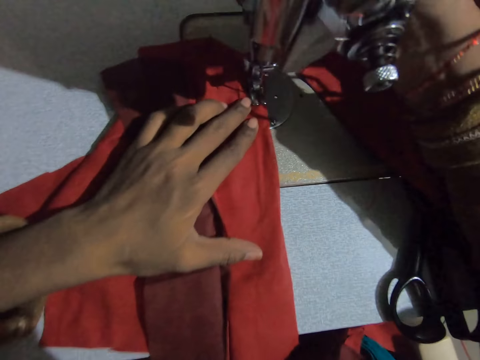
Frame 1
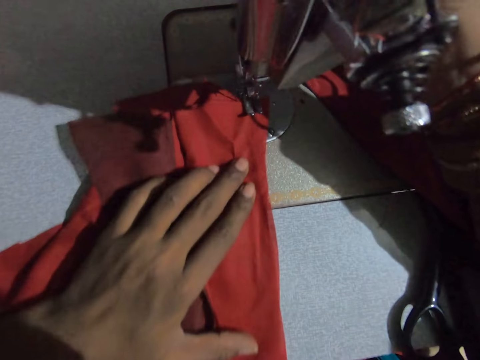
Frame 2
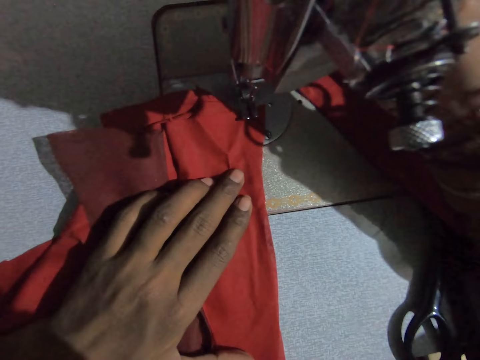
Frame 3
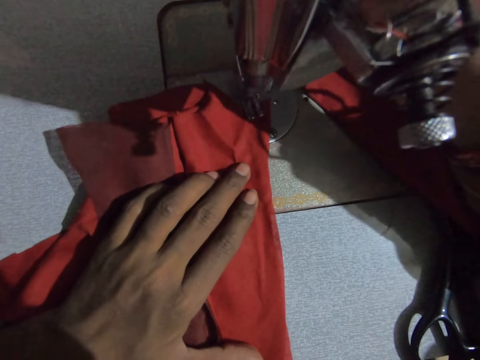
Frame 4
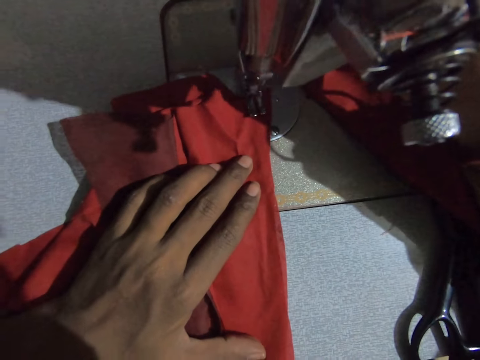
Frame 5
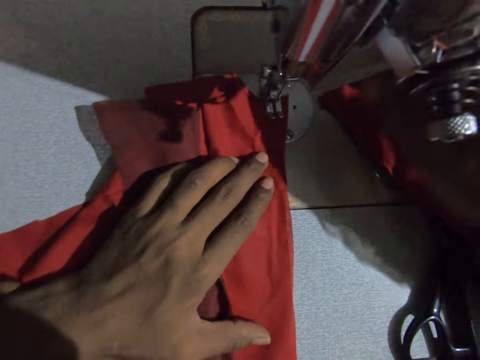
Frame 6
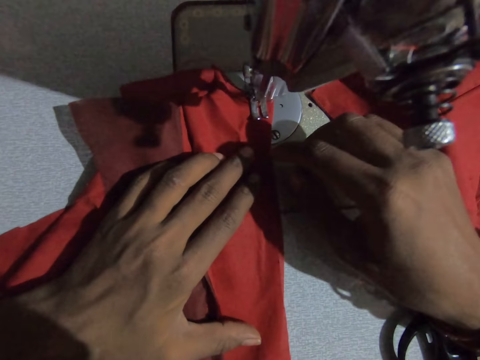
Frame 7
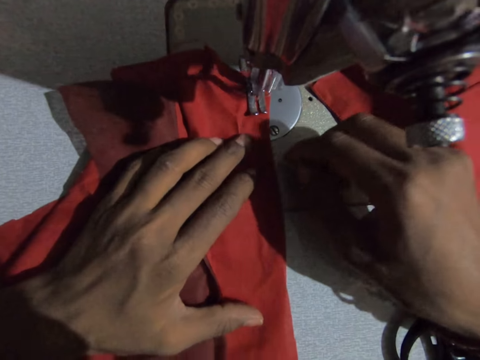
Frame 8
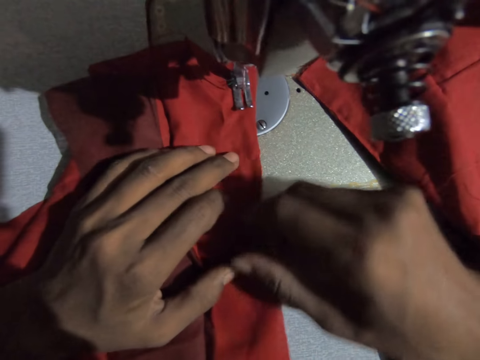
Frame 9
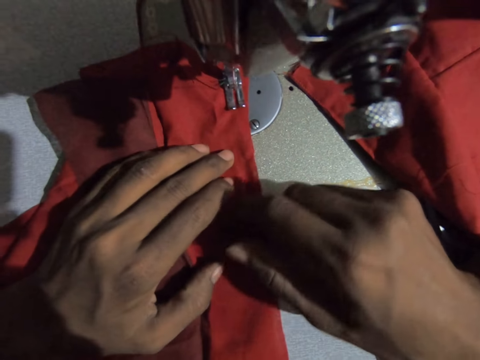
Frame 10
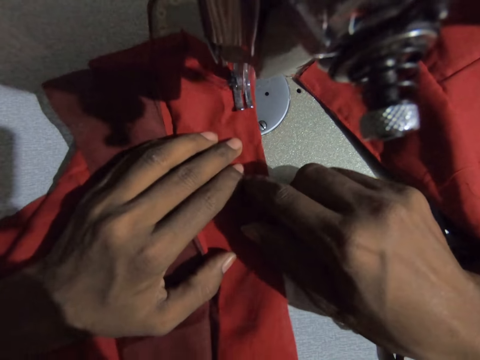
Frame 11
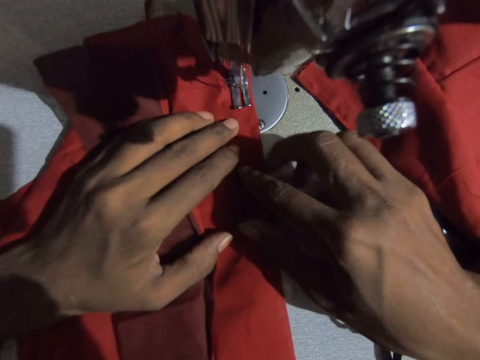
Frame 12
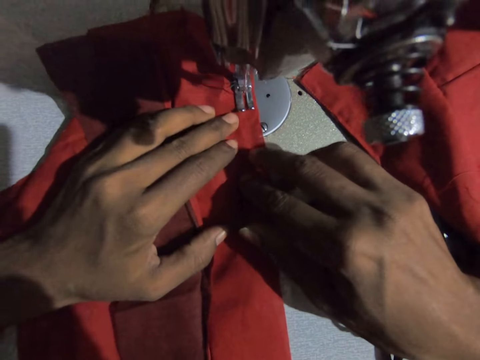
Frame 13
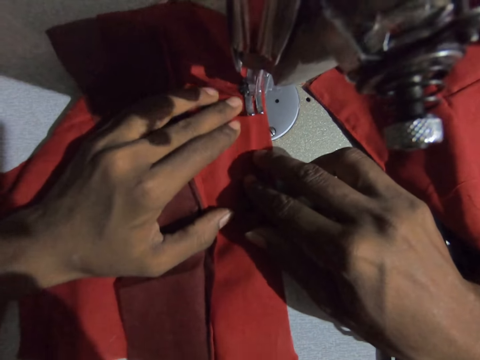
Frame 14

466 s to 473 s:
The camera wearer sews the cloth on the sewing machine.

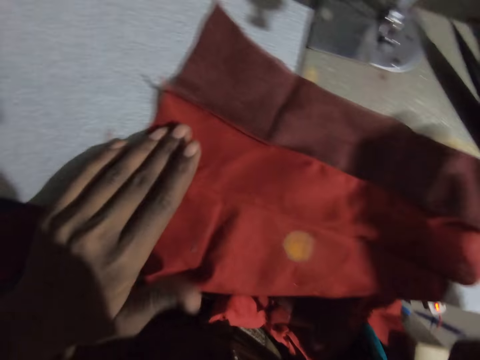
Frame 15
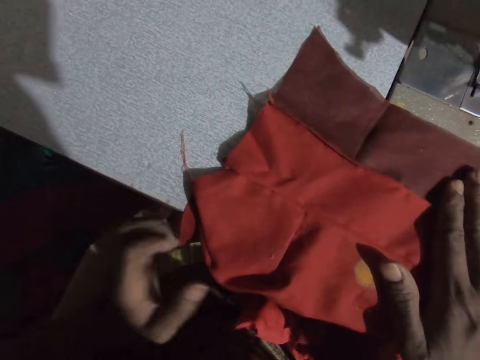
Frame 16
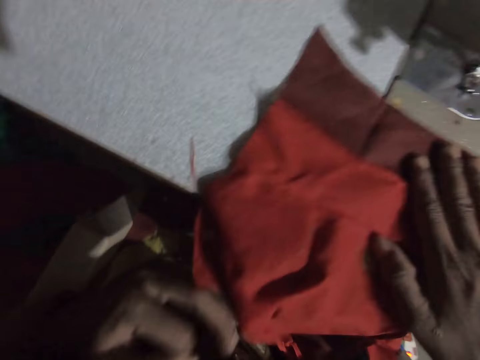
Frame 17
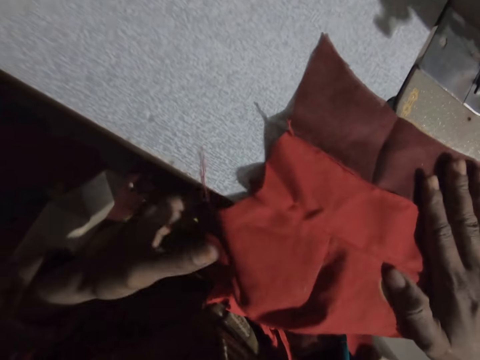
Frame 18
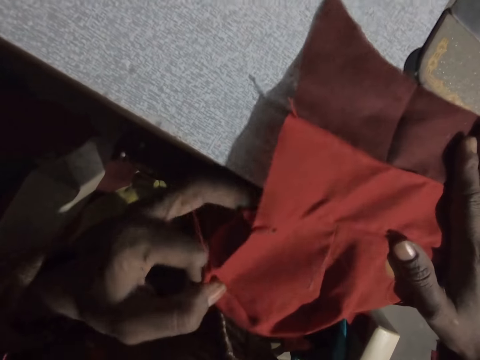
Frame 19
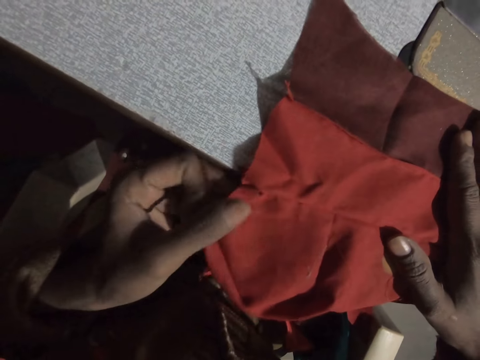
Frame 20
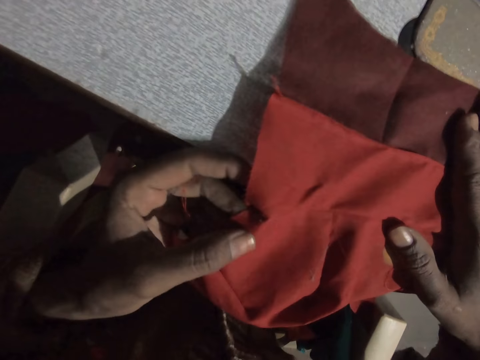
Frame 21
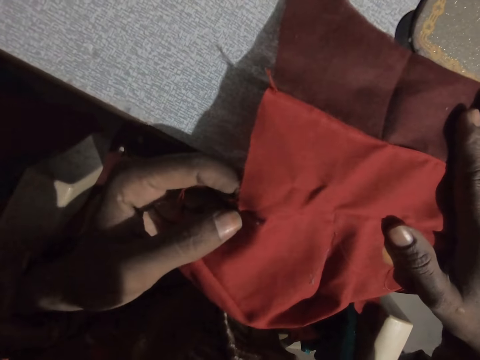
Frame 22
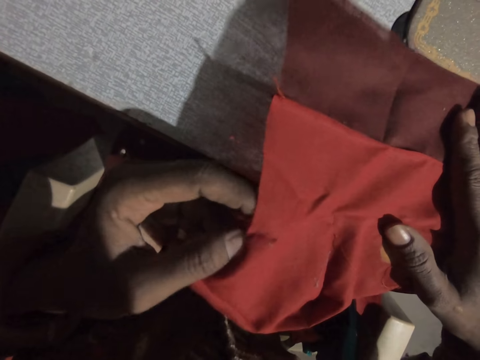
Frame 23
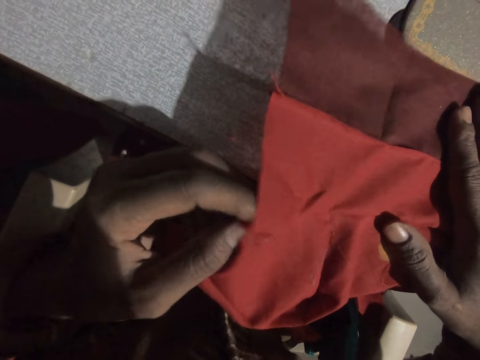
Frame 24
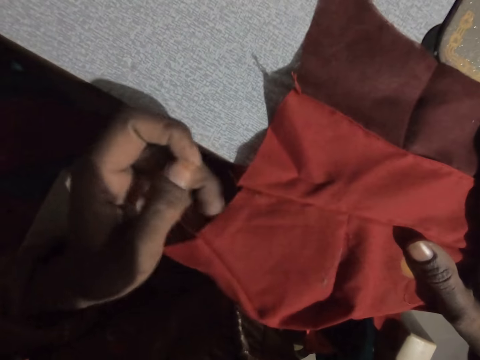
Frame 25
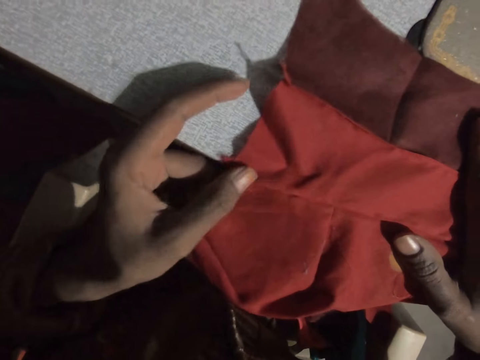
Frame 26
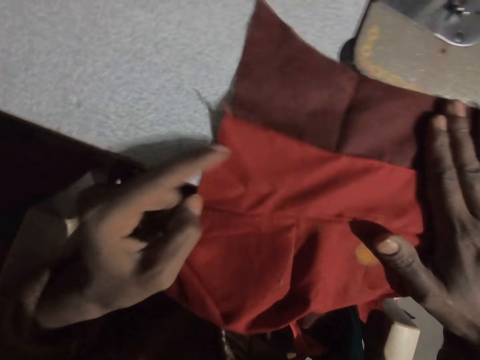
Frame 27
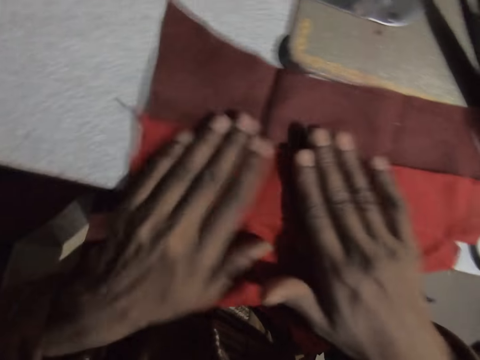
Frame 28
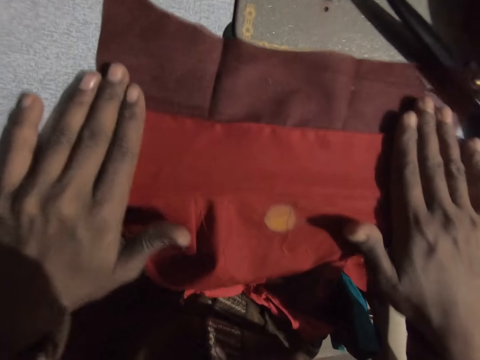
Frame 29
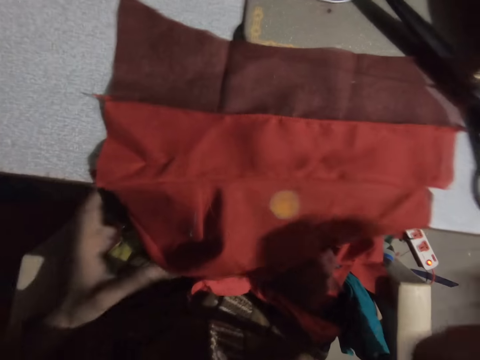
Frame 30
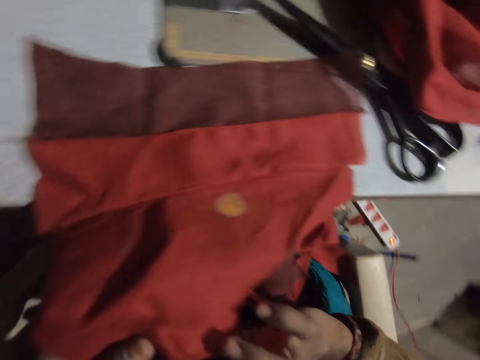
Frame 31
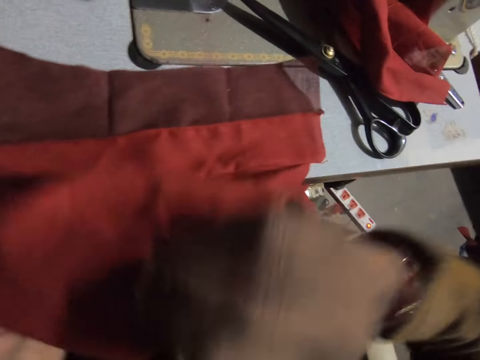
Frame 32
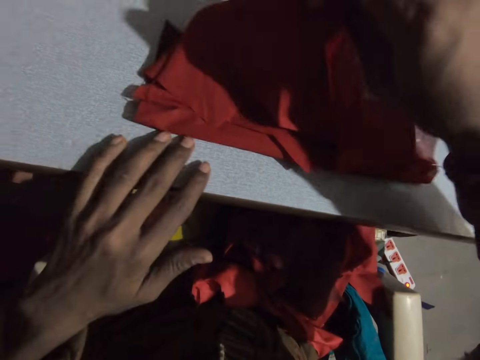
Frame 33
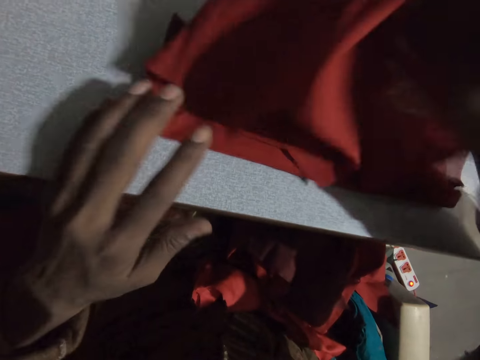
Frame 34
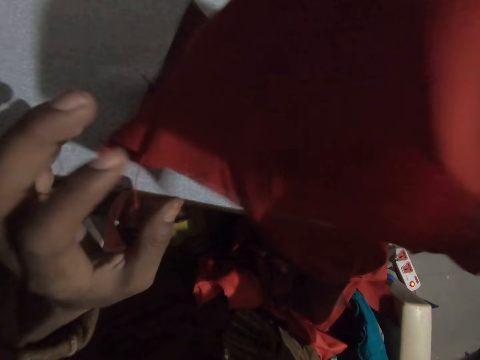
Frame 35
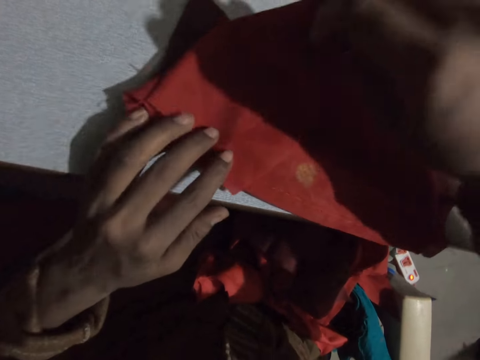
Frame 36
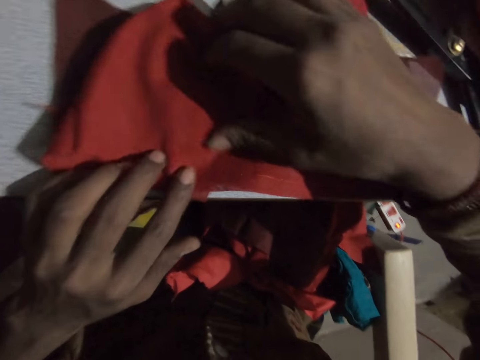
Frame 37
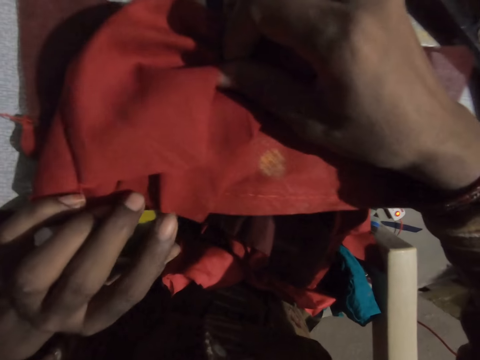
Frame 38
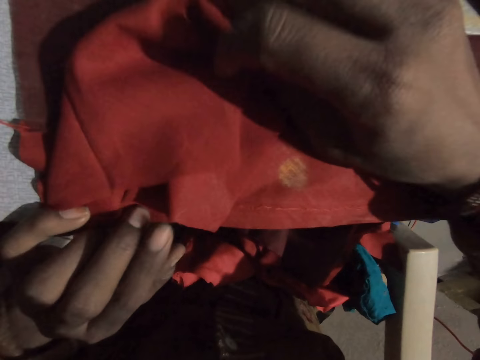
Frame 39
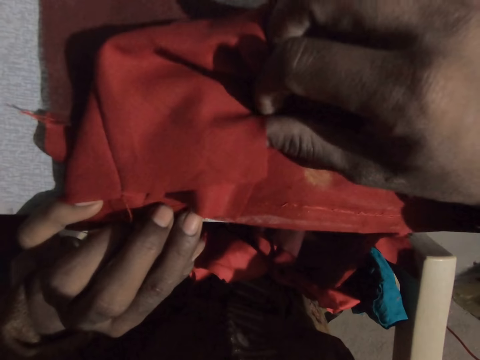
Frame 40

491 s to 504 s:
The camera wearer moves a fabric. They touch the fabric. They flip the fabric.

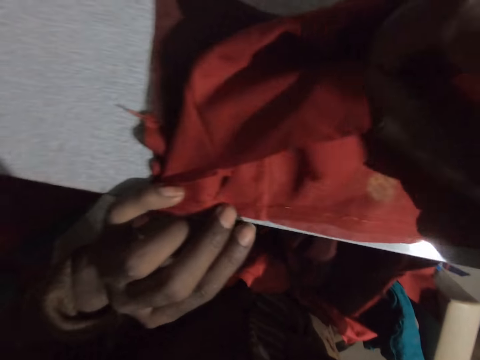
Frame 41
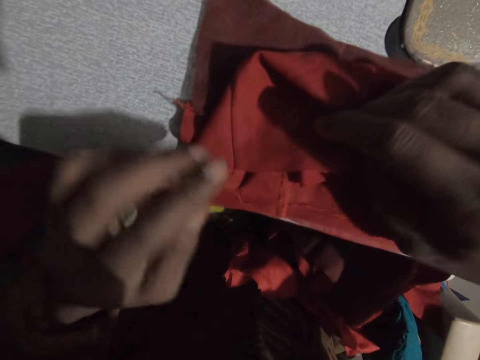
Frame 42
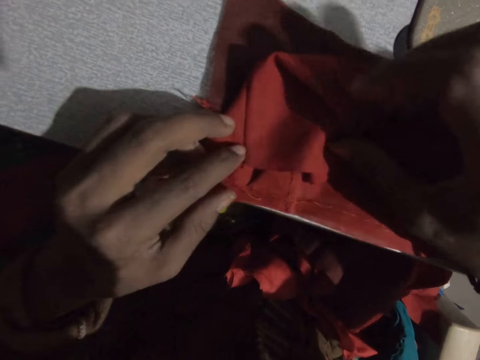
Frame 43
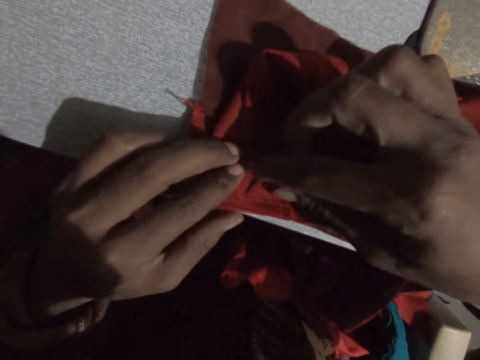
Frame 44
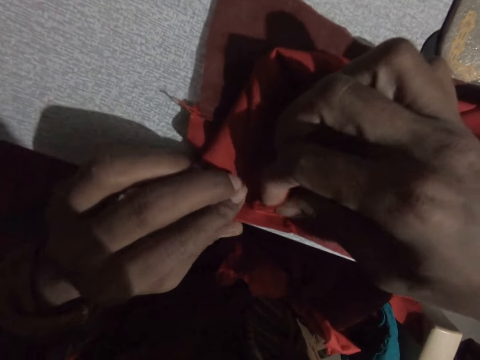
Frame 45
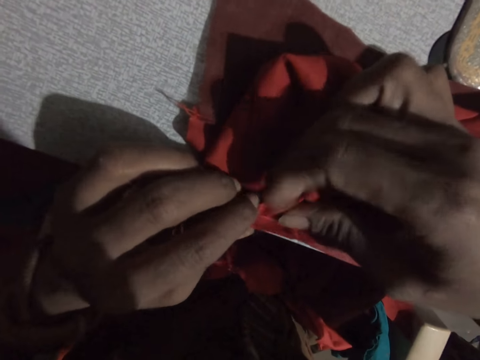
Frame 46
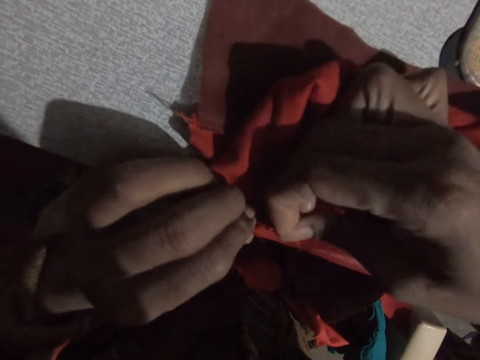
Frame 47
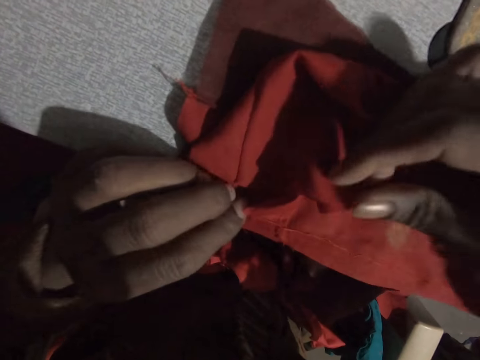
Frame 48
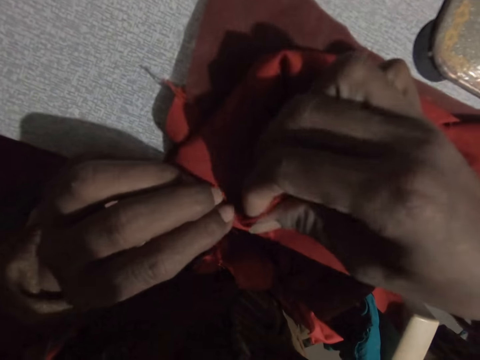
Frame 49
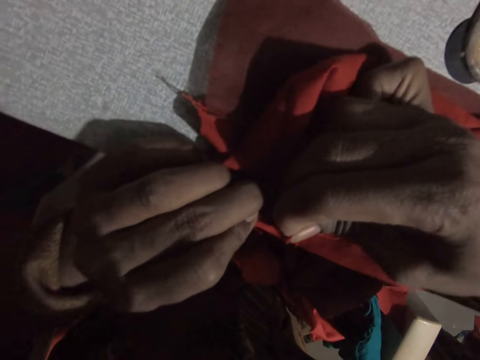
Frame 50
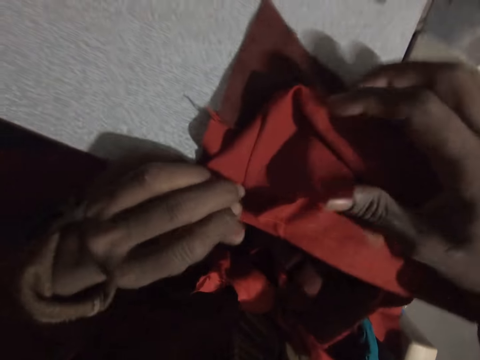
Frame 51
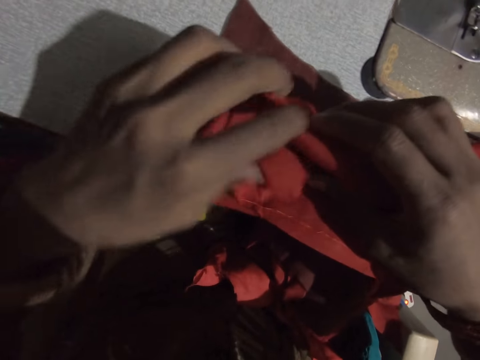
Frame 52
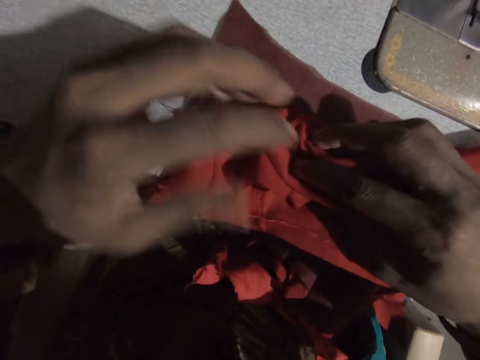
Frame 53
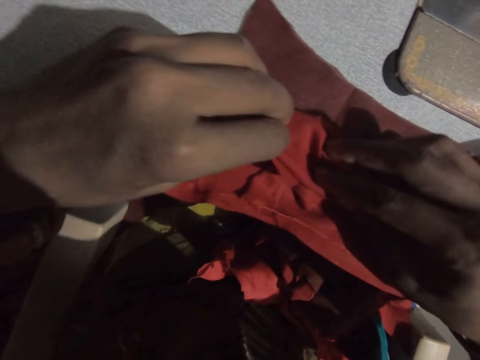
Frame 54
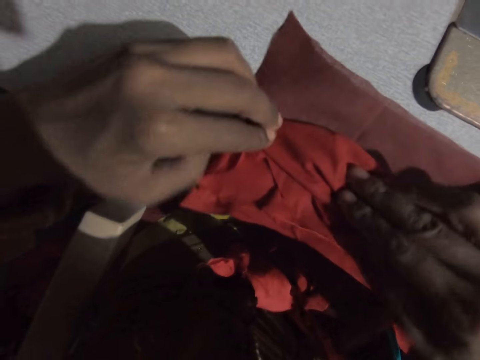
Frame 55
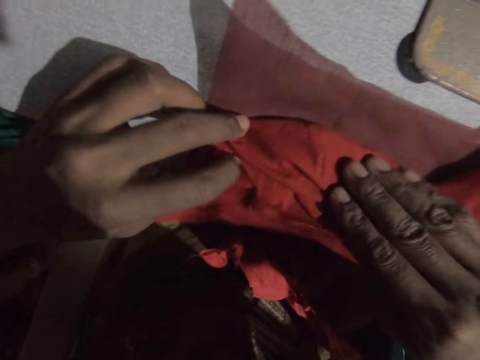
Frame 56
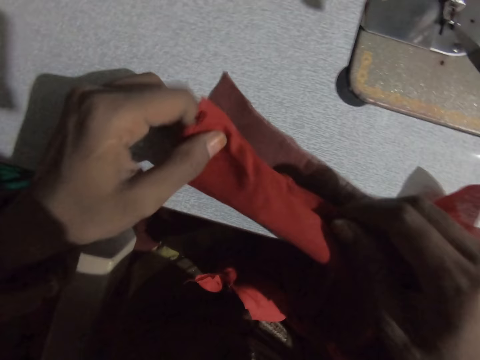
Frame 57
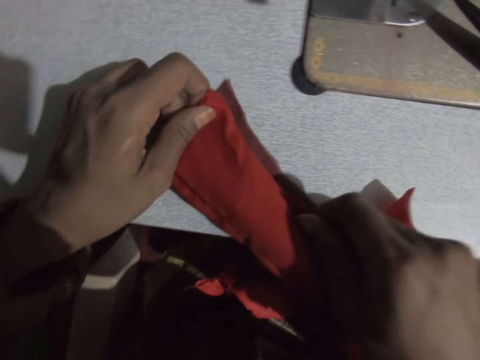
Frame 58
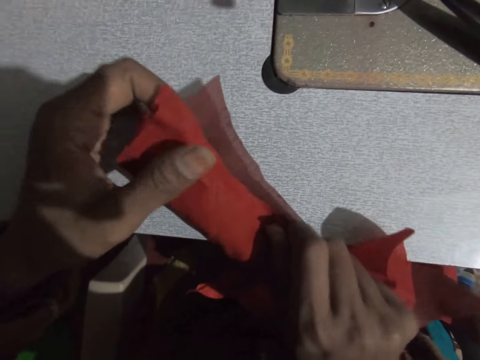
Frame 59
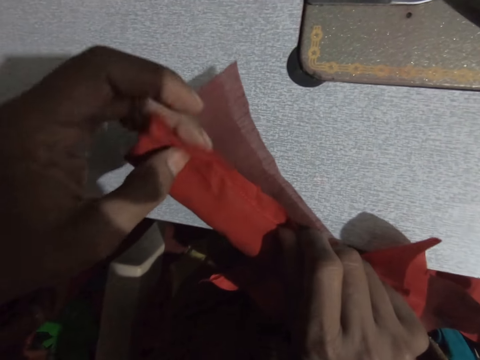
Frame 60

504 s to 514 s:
The camera wearer folds the cloth on the sewing machine.
